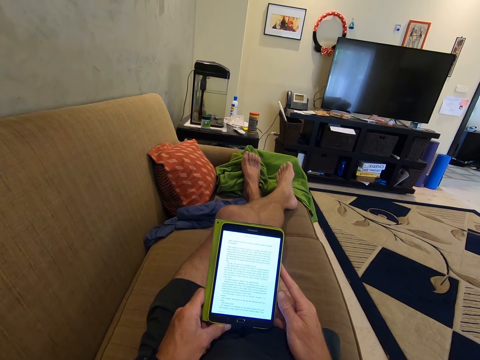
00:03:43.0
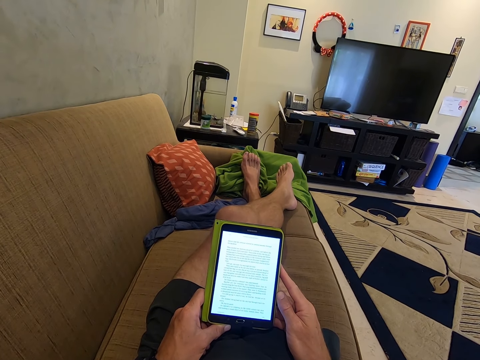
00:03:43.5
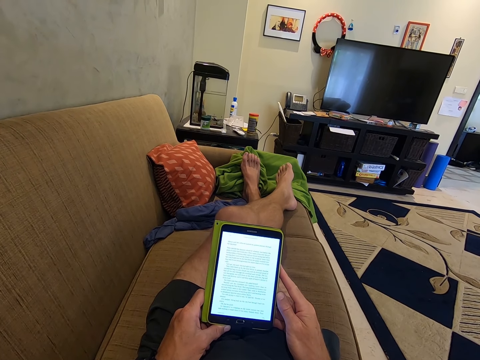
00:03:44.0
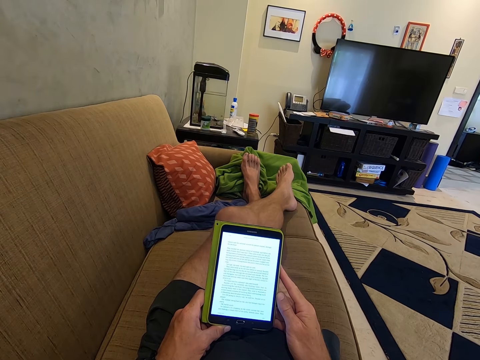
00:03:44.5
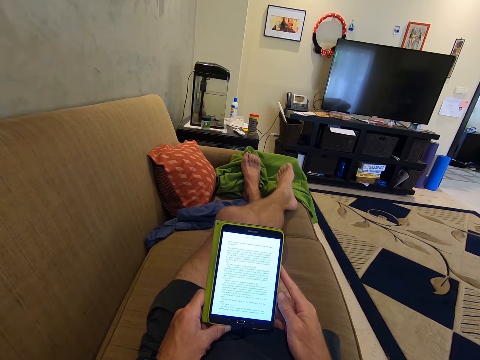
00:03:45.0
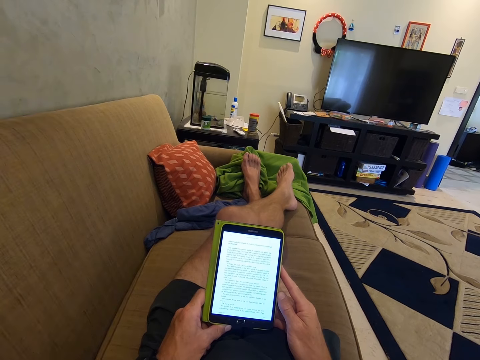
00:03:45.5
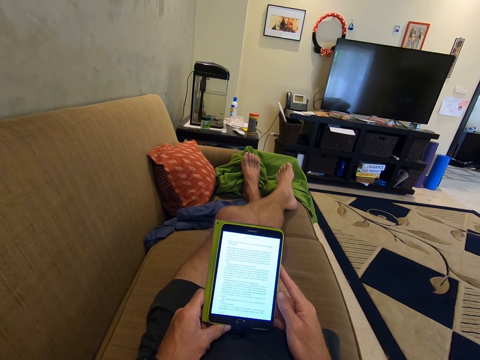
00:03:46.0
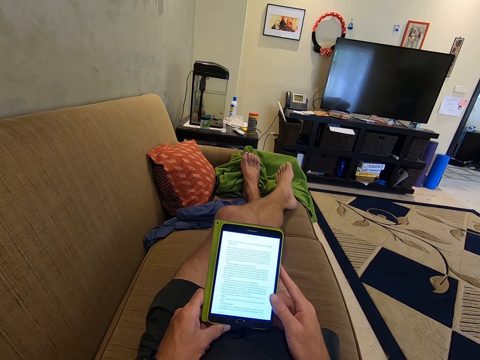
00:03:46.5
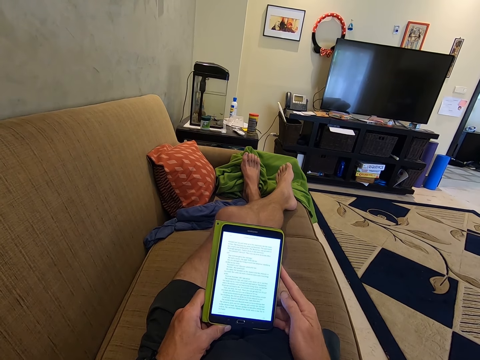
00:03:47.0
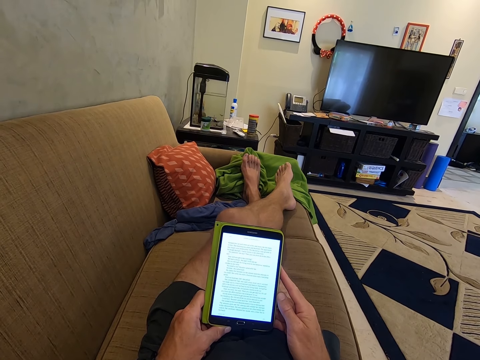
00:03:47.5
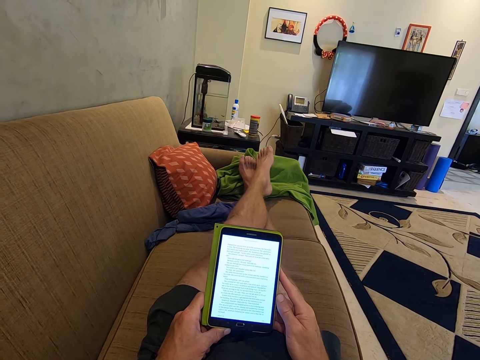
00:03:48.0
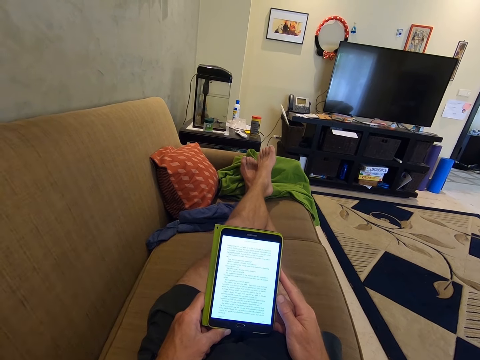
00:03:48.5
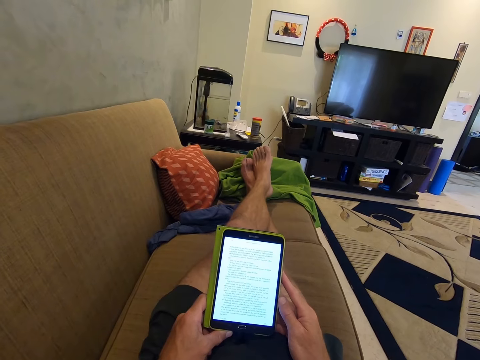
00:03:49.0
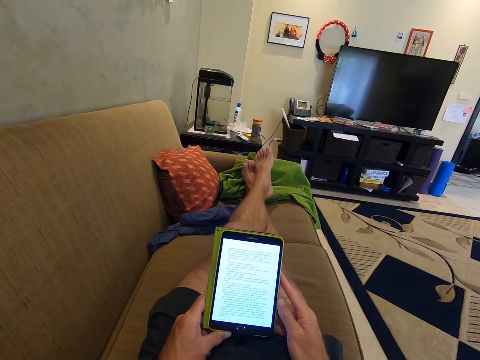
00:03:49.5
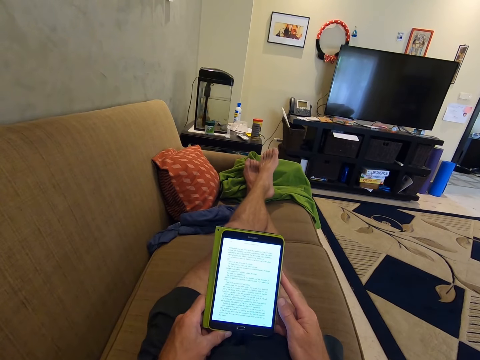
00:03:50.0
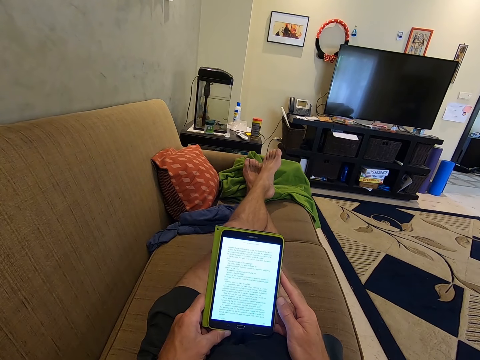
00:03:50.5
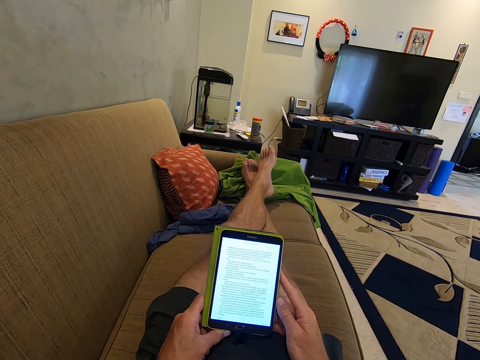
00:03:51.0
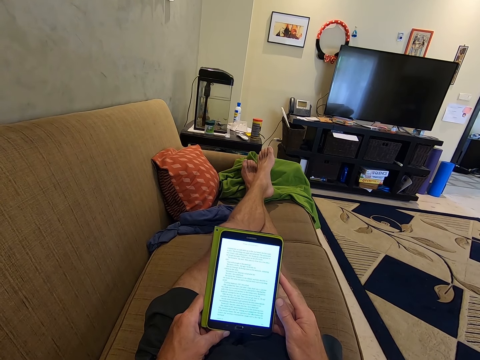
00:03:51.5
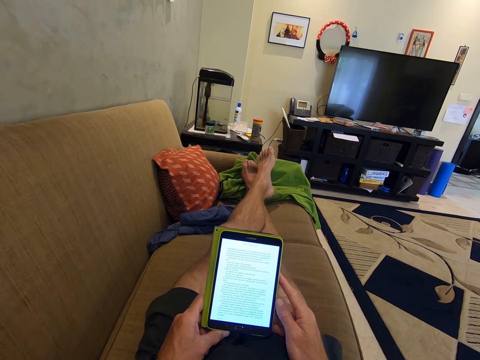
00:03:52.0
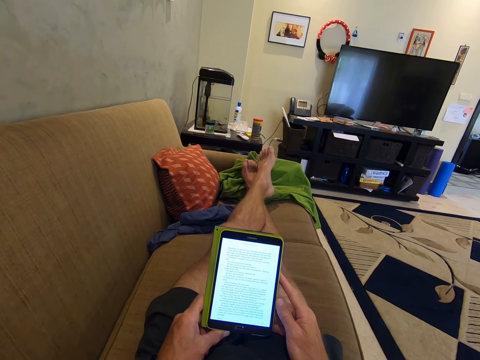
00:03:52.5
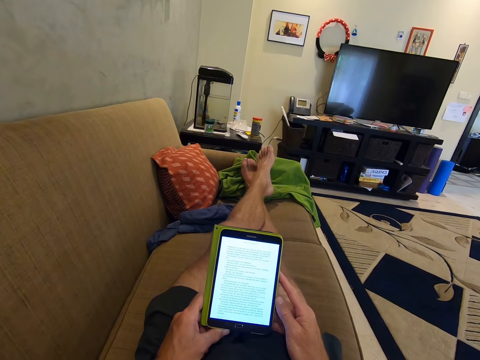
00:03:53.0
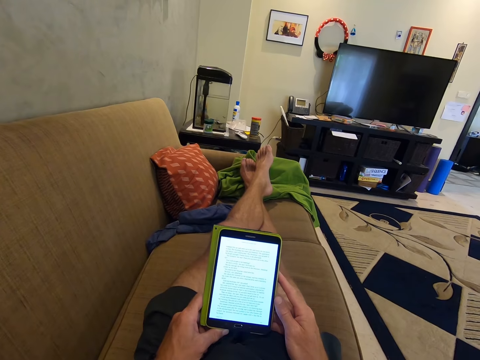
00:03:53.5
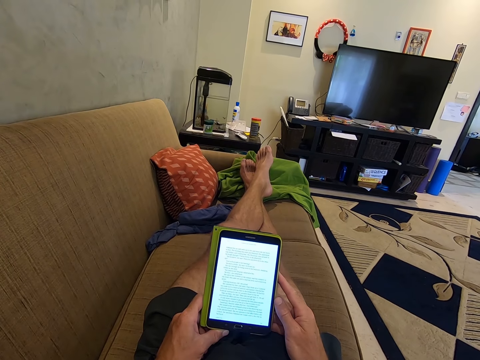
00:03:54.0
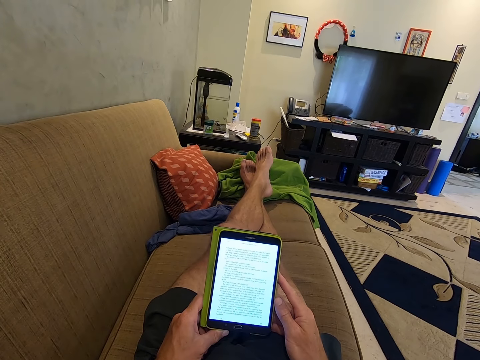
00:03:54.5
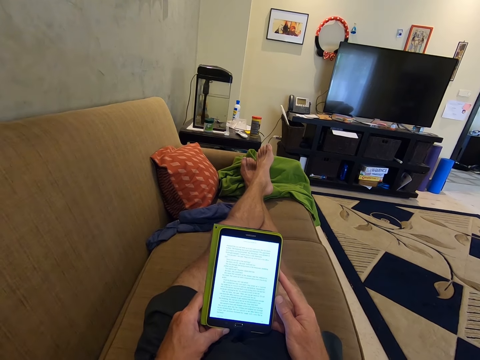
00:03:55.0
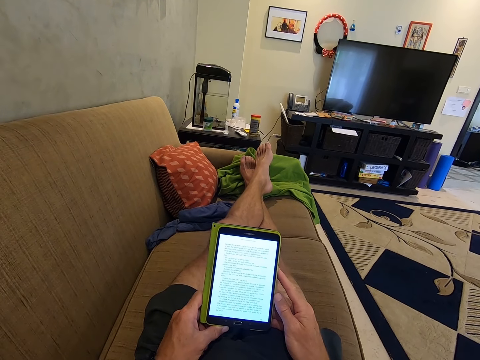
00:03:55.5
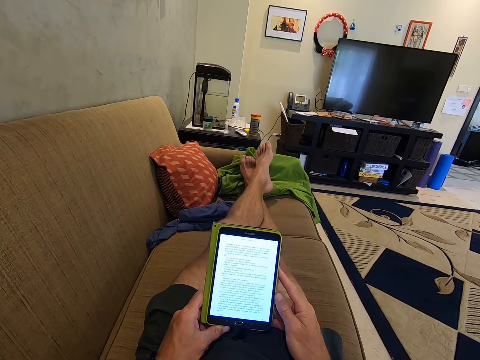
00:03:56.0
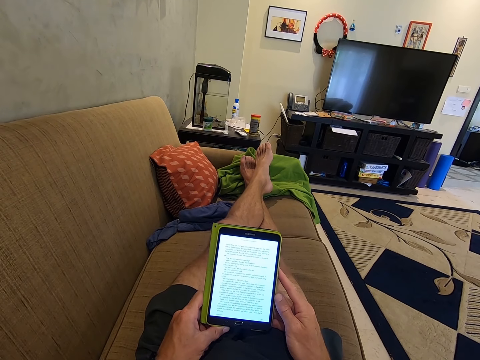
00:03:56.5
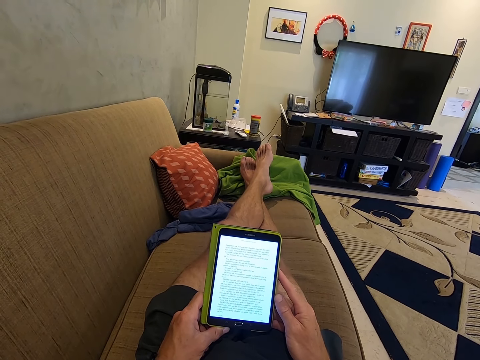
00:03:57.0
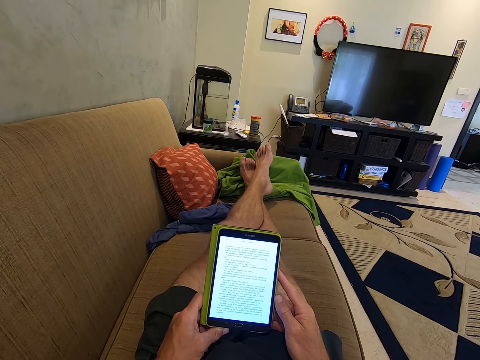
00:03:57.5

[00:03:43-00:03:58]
The camera wearer moves legs. They look at the tablet.

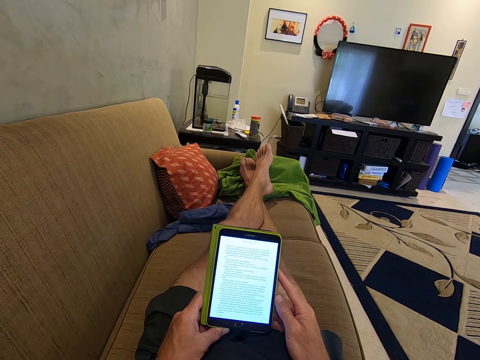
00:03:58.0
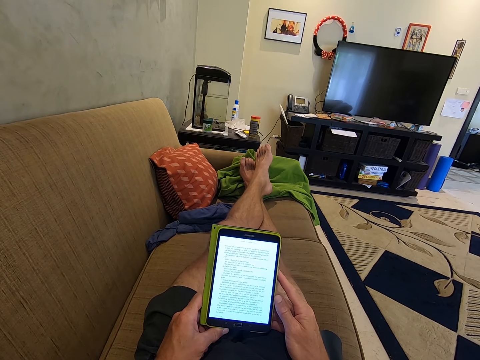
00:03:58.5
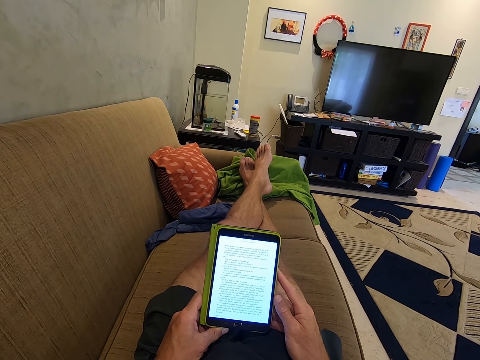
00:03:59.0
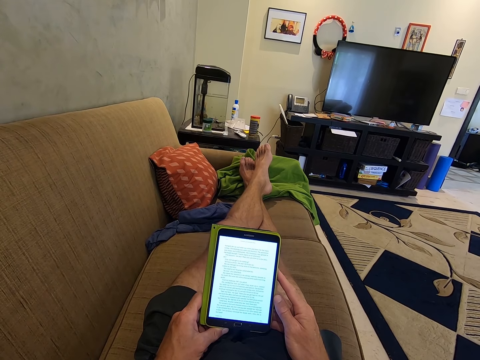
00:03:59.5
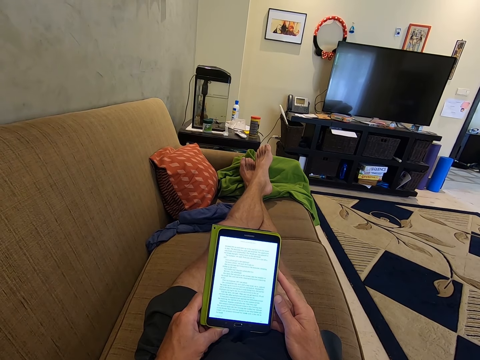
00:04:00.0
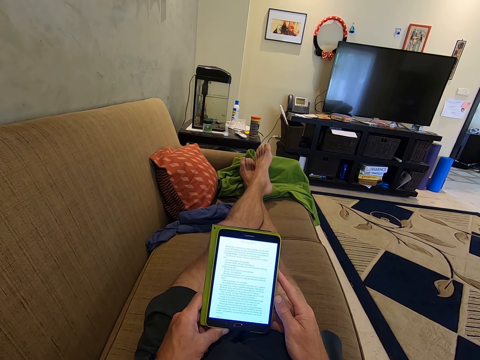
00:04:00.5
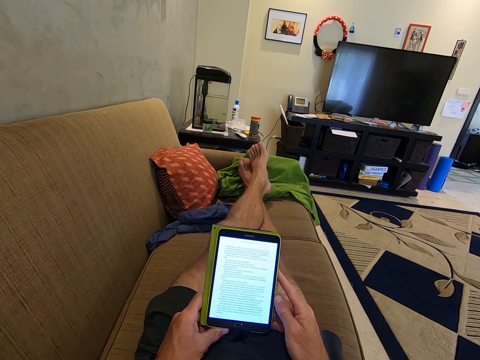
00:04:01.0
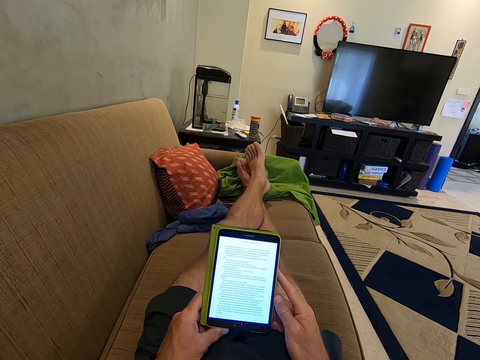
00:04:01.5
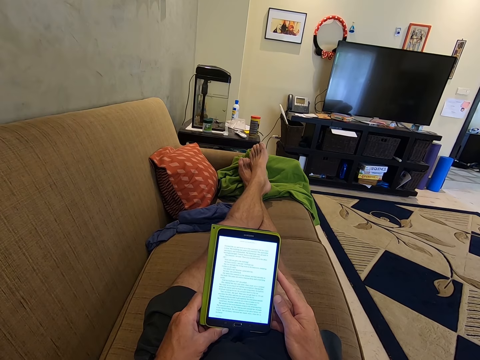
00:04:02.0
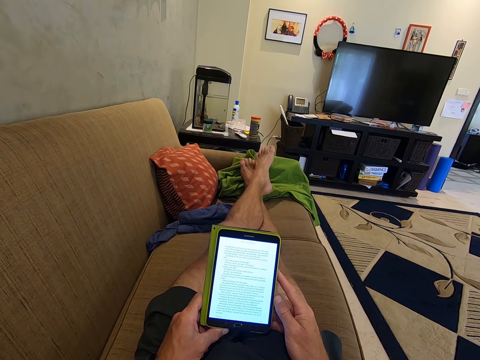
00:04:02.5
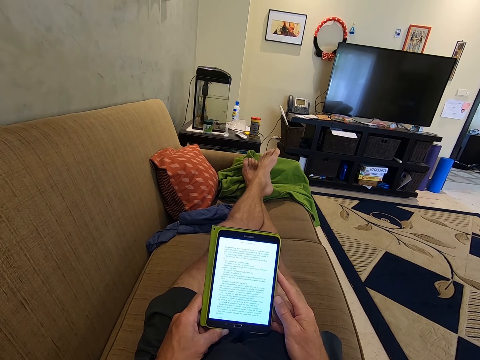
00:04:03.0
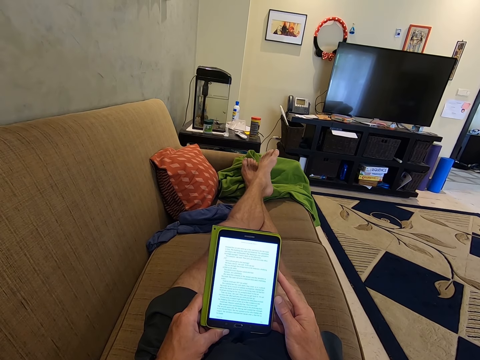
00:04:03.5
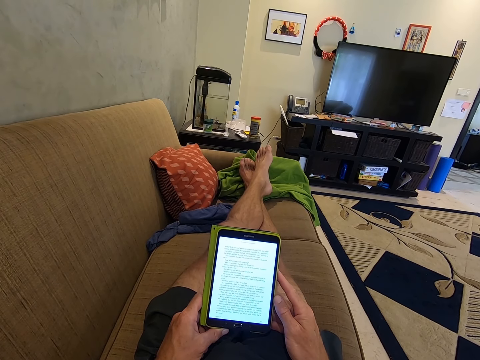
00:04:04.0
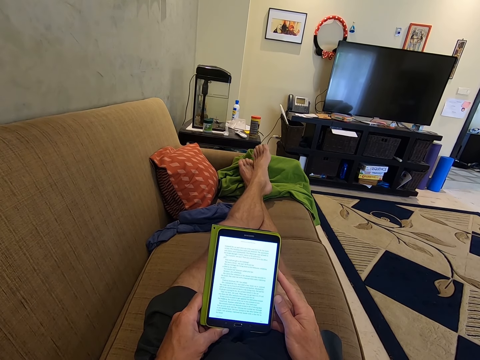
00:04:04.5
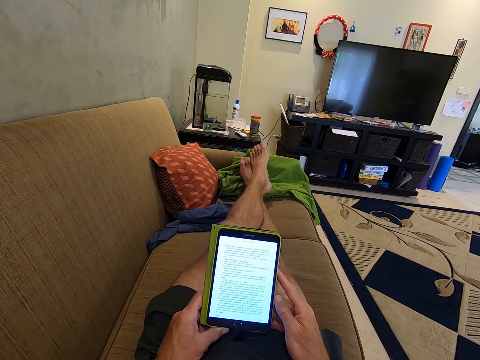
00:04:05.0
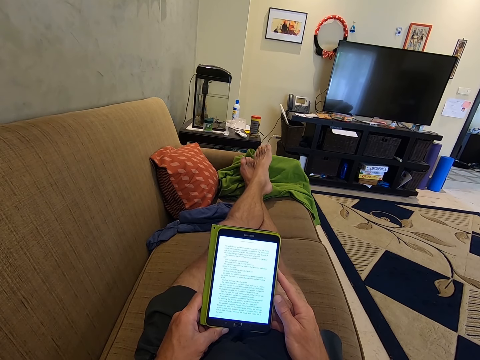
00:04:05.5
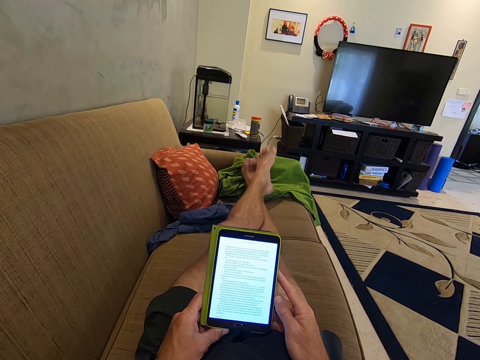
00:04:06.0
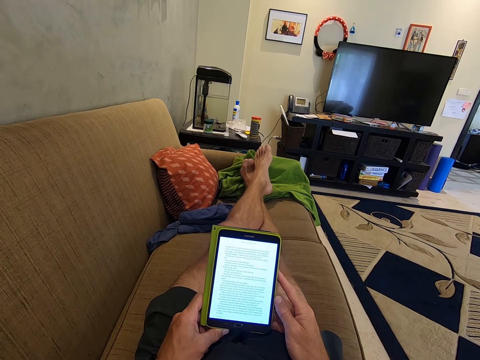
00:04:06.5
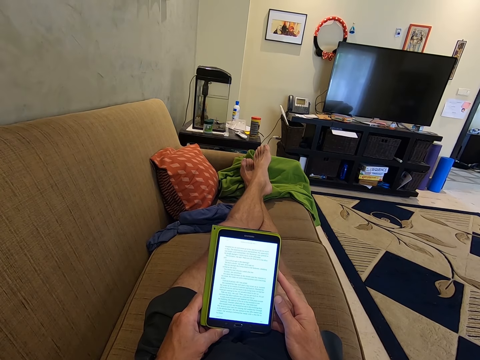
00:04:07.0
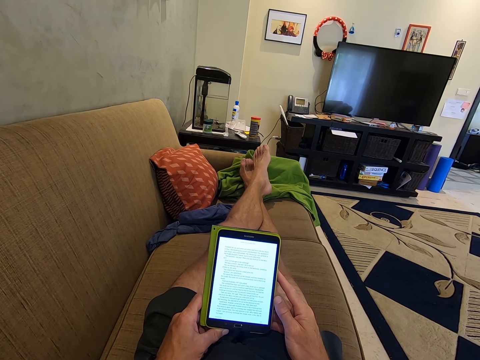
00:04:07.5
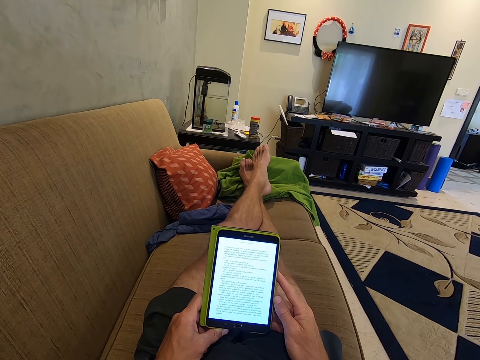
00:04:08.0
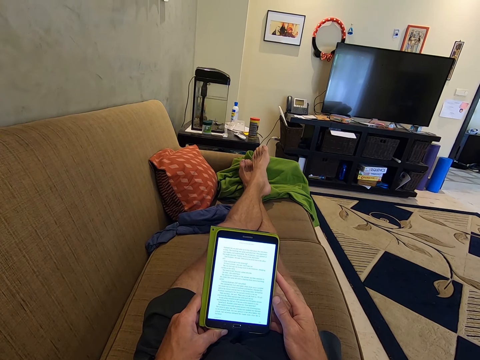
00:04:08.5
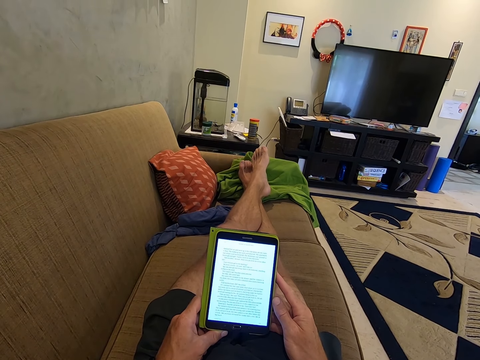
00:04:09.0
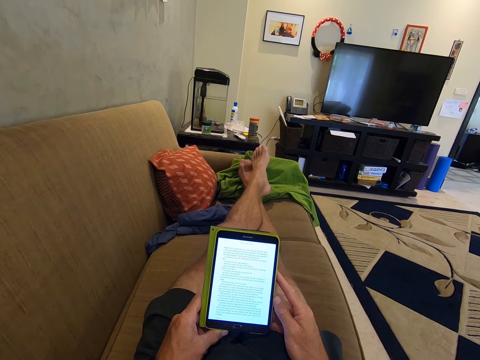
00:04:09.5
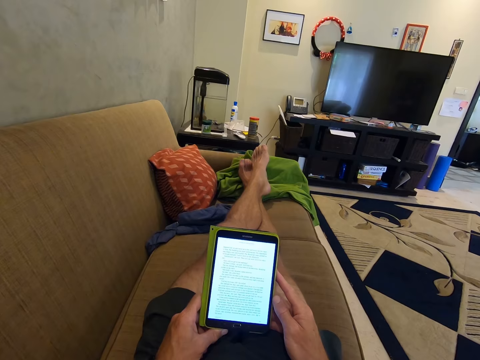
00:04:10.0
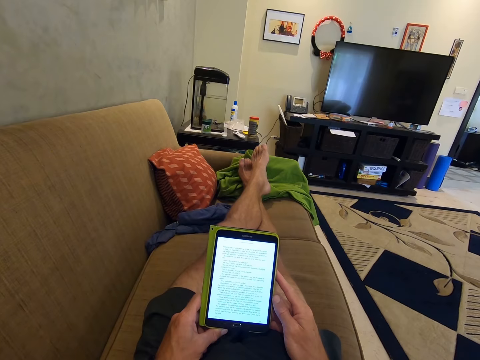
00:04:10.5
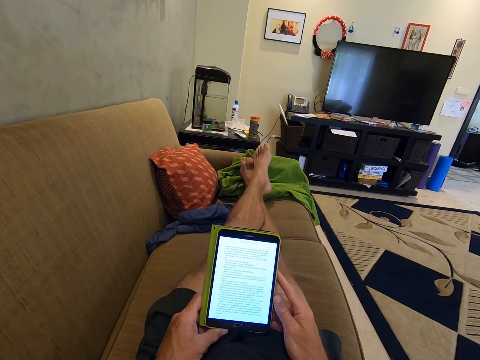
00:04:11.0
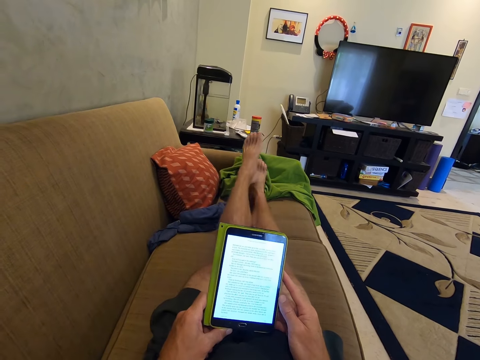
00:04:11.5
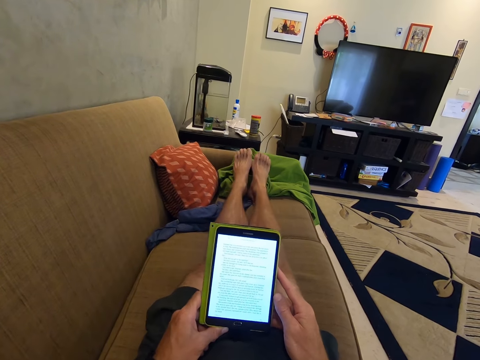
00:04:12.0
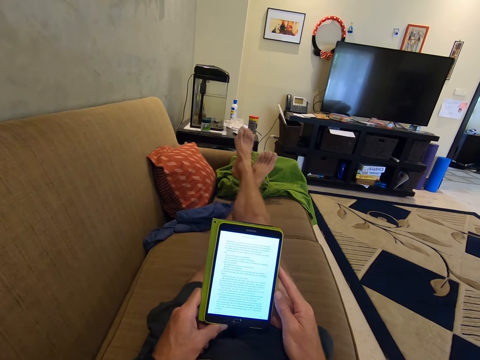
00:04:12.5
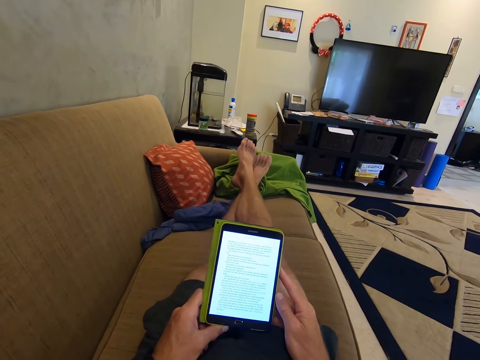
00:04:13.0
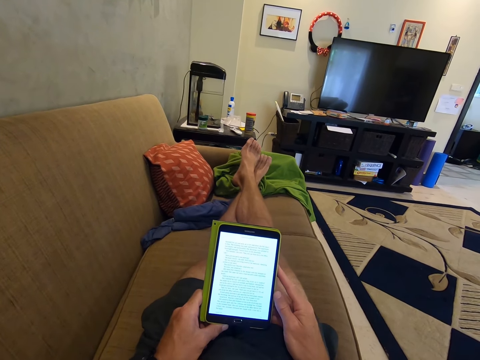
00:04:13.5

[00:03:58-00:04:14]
The camera wearer moves legs. He looks at the tablet. He uncrosses his legs and crosses his legs.
